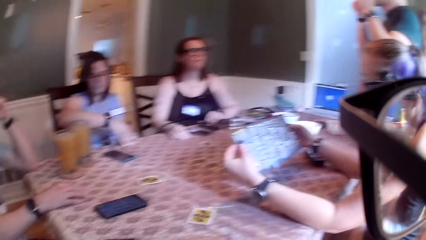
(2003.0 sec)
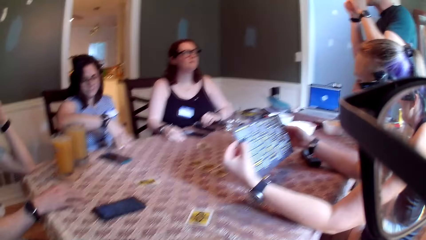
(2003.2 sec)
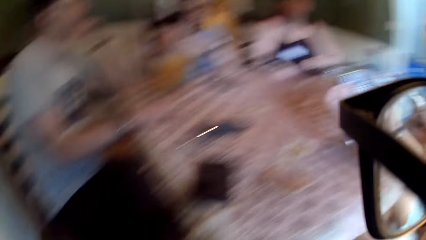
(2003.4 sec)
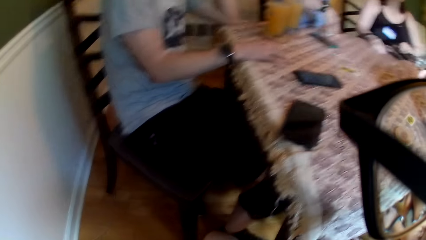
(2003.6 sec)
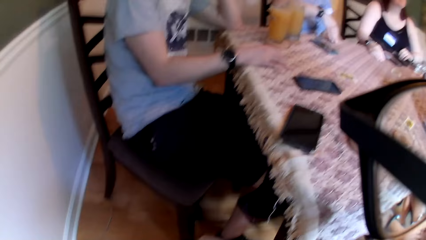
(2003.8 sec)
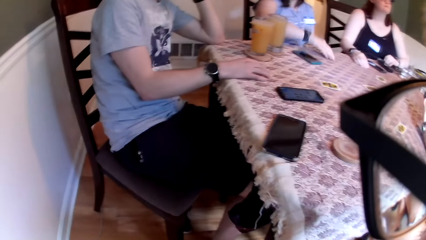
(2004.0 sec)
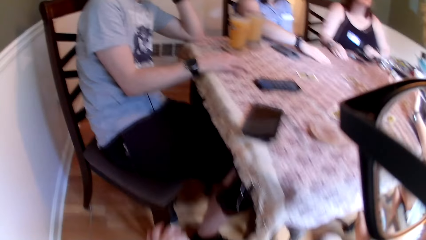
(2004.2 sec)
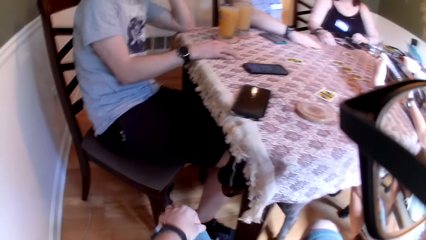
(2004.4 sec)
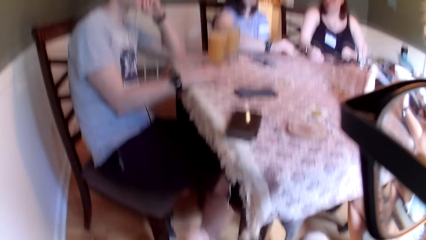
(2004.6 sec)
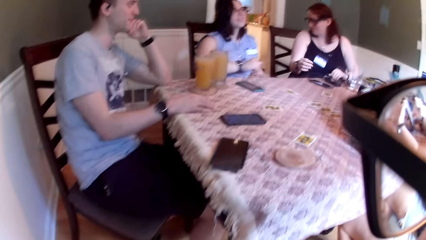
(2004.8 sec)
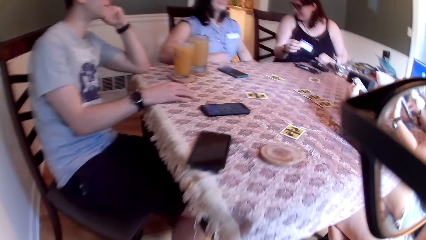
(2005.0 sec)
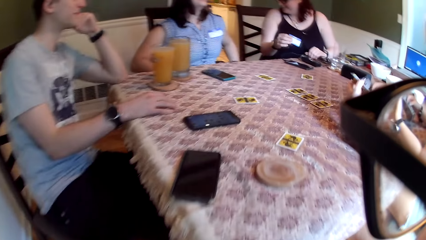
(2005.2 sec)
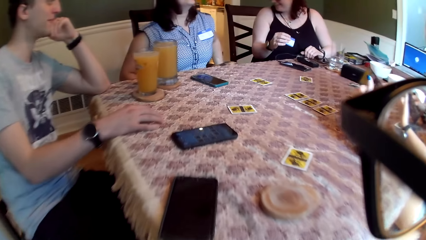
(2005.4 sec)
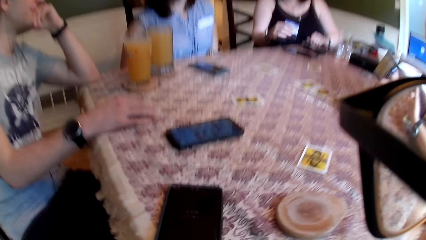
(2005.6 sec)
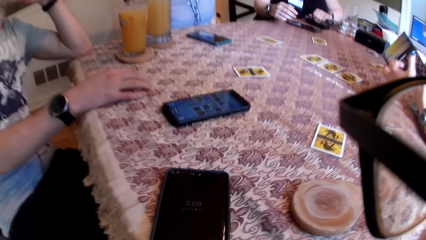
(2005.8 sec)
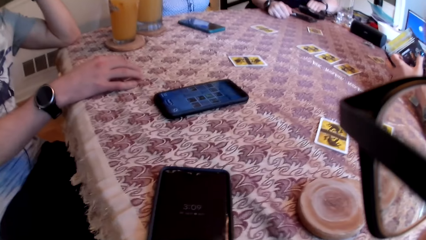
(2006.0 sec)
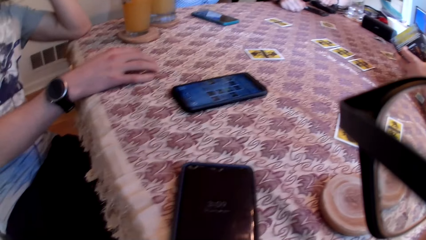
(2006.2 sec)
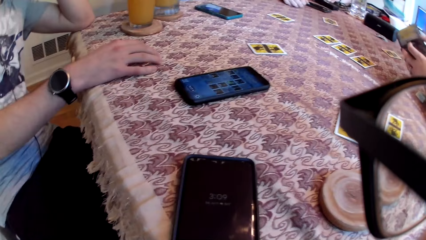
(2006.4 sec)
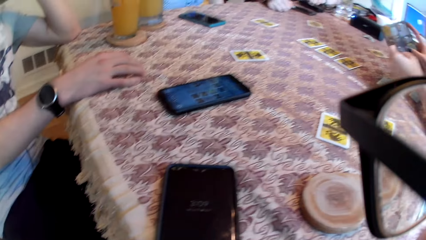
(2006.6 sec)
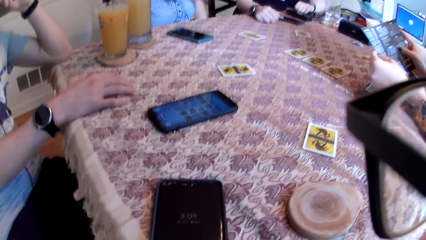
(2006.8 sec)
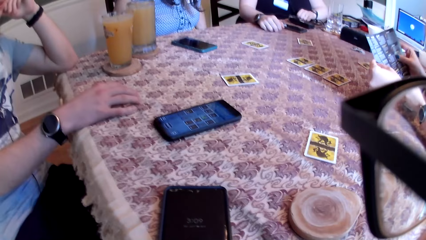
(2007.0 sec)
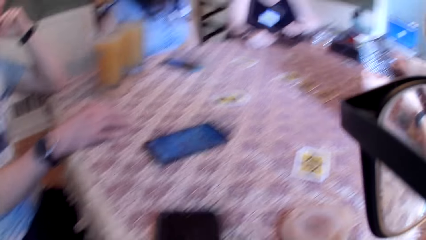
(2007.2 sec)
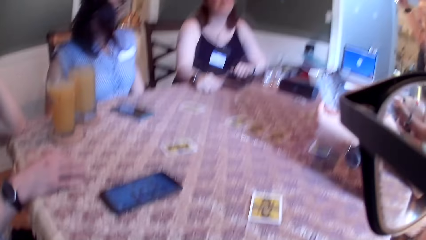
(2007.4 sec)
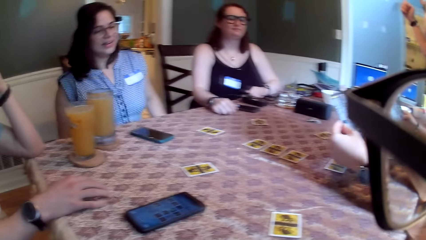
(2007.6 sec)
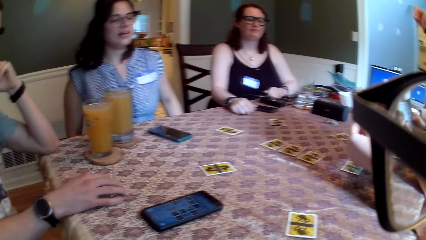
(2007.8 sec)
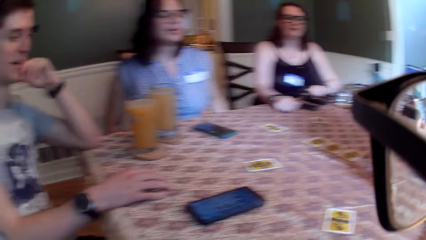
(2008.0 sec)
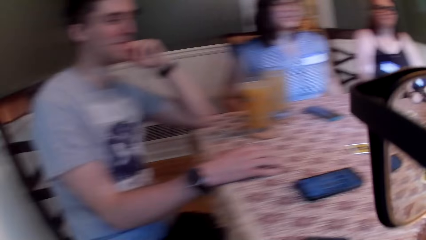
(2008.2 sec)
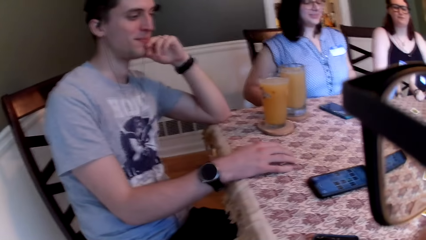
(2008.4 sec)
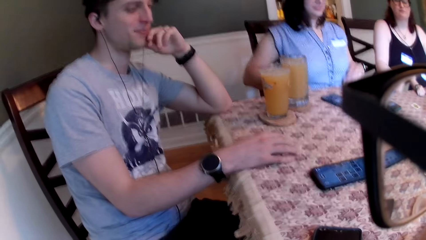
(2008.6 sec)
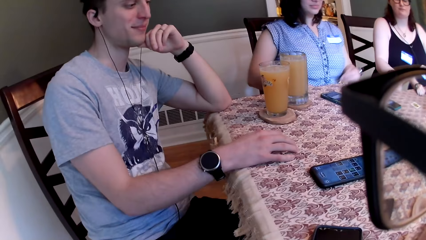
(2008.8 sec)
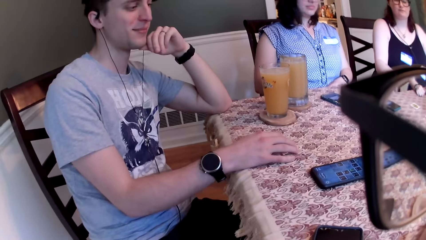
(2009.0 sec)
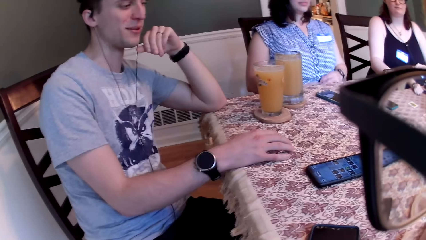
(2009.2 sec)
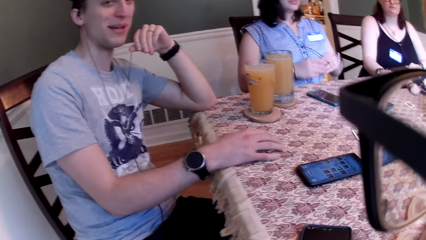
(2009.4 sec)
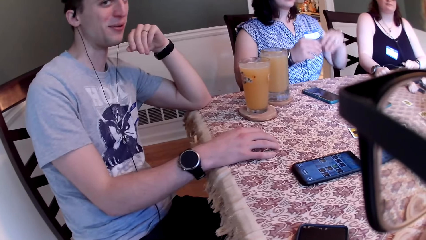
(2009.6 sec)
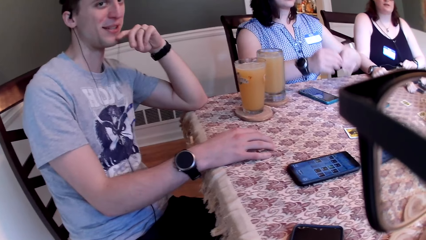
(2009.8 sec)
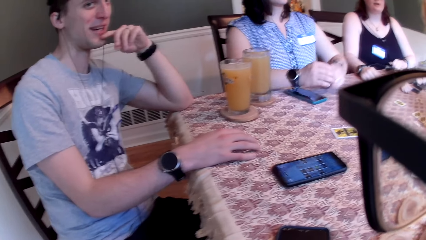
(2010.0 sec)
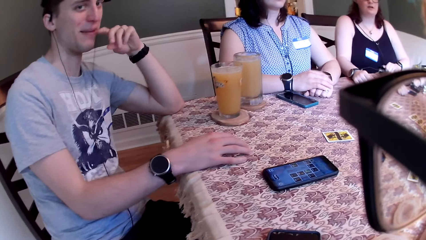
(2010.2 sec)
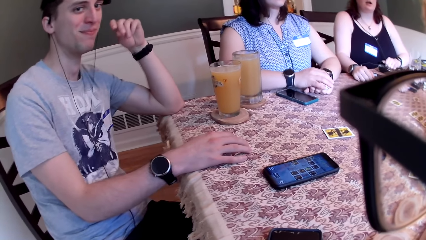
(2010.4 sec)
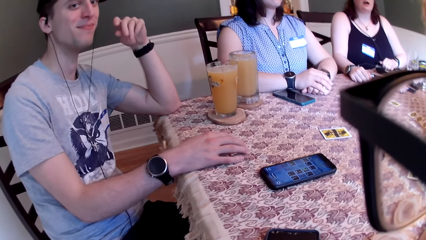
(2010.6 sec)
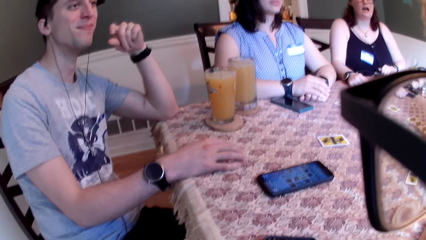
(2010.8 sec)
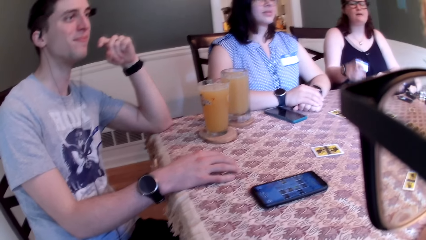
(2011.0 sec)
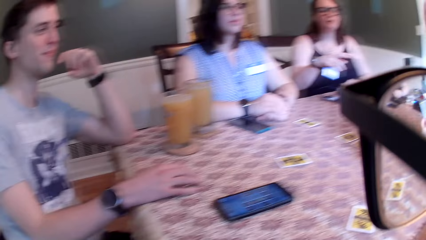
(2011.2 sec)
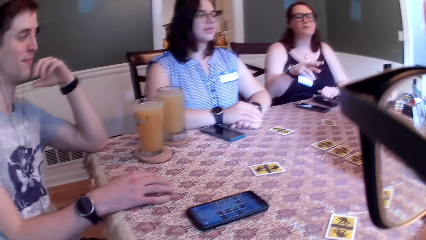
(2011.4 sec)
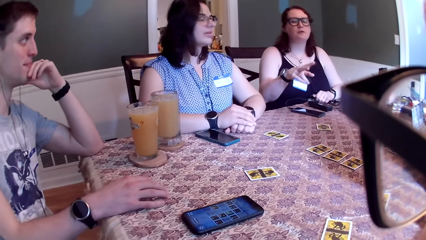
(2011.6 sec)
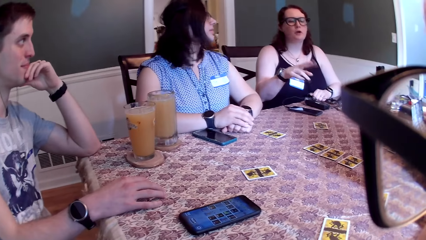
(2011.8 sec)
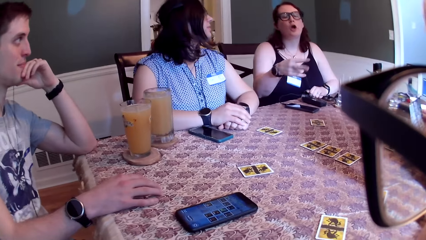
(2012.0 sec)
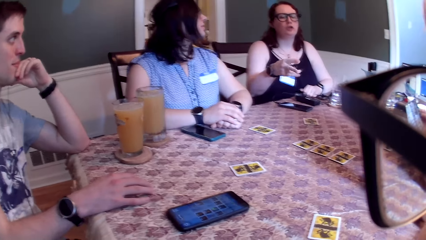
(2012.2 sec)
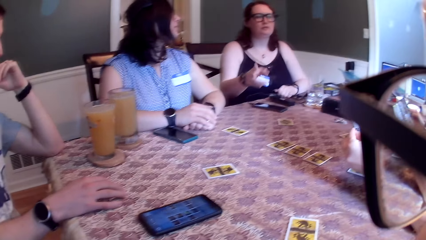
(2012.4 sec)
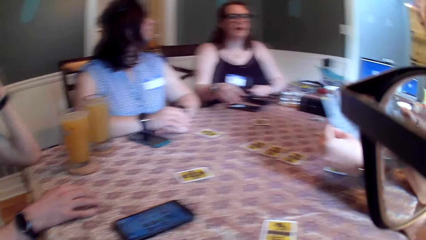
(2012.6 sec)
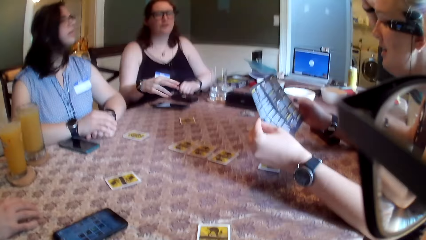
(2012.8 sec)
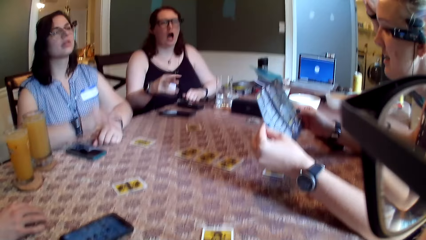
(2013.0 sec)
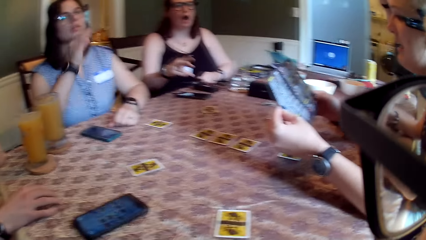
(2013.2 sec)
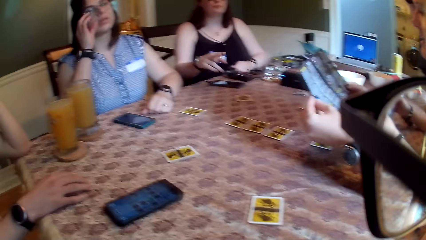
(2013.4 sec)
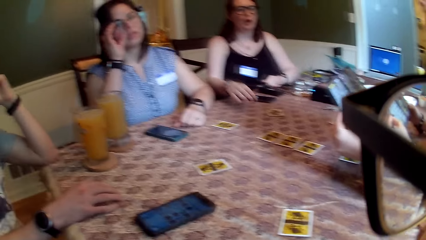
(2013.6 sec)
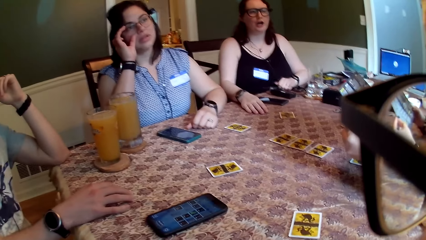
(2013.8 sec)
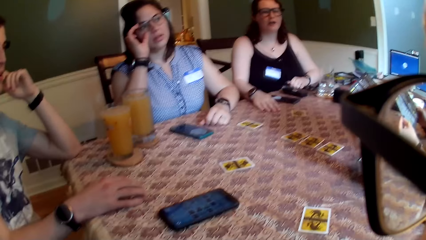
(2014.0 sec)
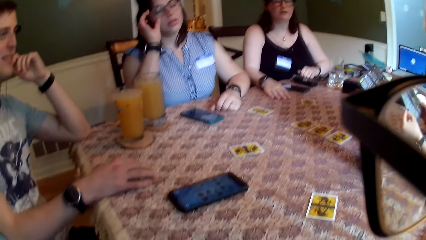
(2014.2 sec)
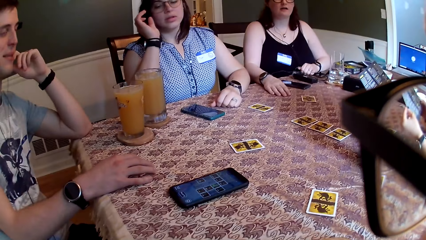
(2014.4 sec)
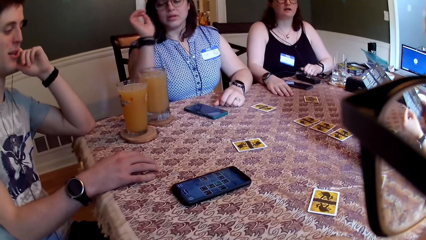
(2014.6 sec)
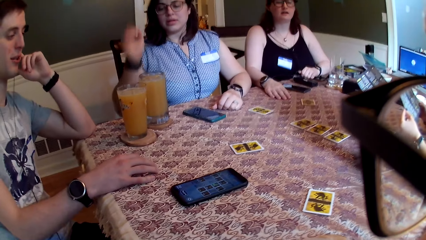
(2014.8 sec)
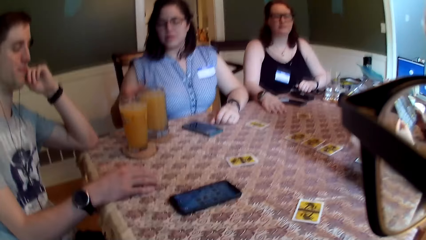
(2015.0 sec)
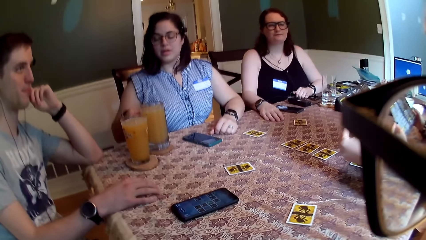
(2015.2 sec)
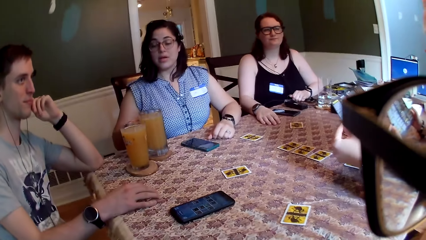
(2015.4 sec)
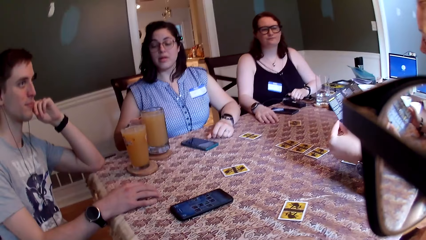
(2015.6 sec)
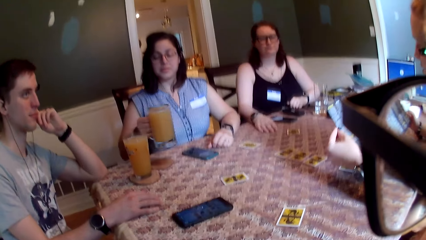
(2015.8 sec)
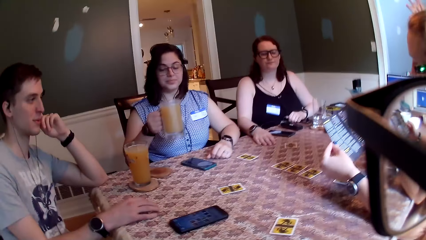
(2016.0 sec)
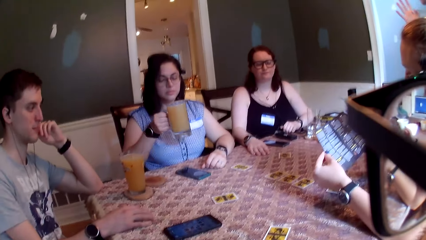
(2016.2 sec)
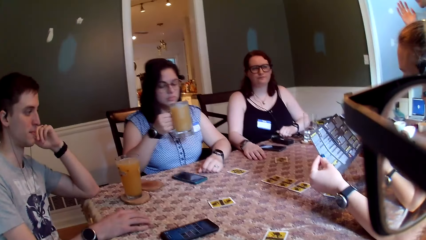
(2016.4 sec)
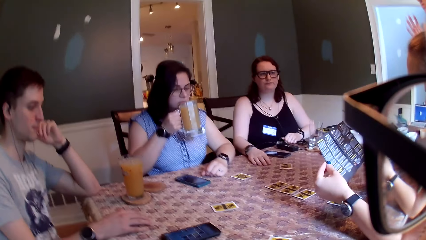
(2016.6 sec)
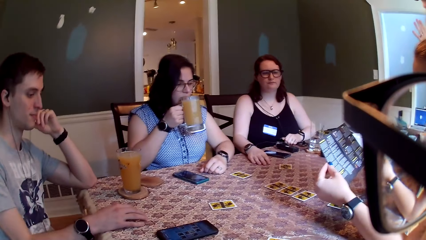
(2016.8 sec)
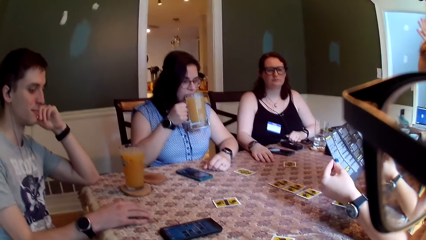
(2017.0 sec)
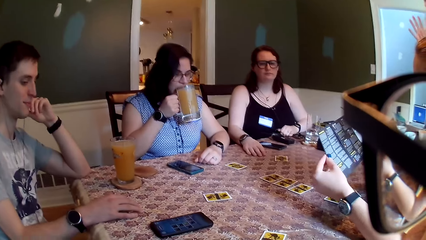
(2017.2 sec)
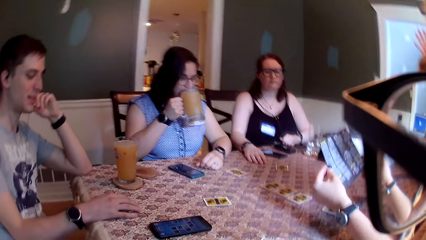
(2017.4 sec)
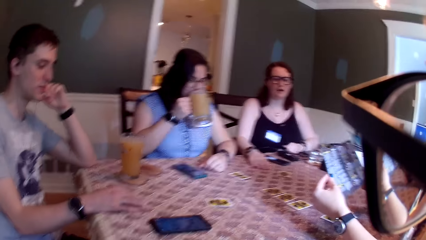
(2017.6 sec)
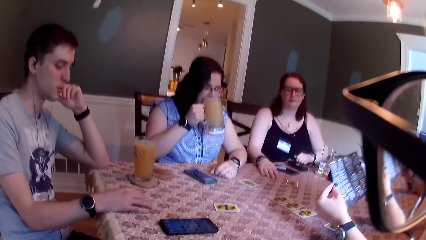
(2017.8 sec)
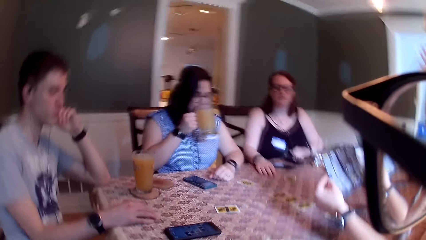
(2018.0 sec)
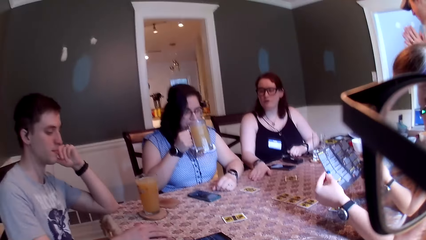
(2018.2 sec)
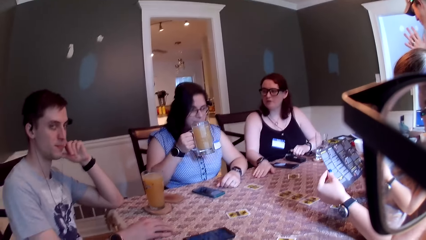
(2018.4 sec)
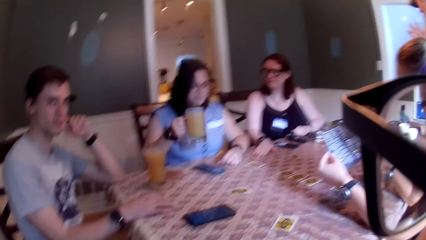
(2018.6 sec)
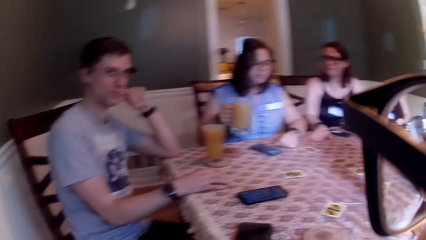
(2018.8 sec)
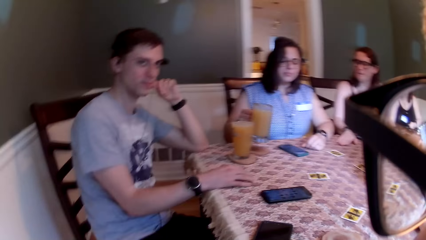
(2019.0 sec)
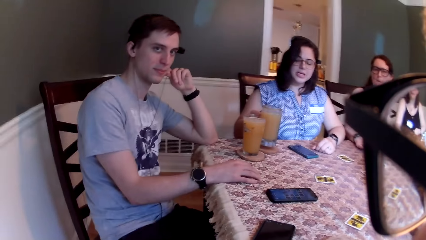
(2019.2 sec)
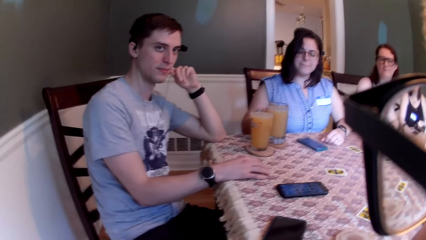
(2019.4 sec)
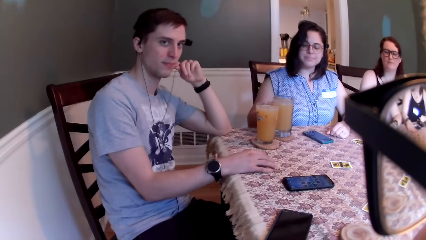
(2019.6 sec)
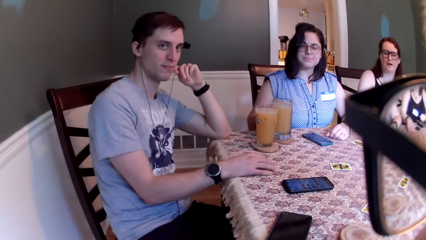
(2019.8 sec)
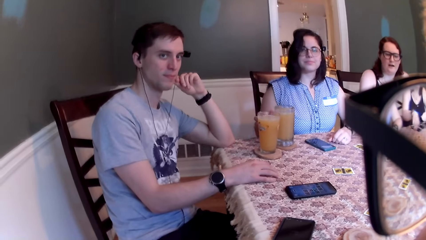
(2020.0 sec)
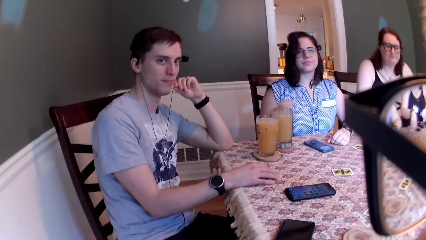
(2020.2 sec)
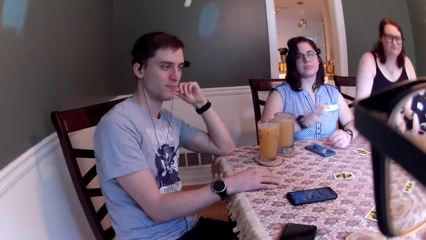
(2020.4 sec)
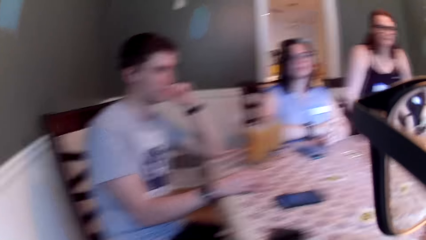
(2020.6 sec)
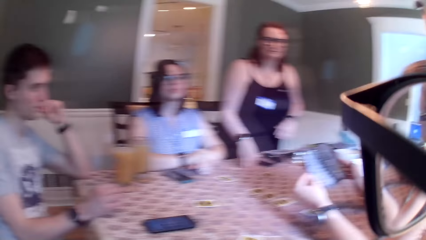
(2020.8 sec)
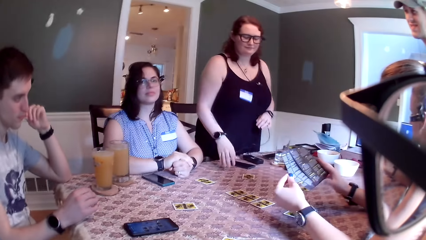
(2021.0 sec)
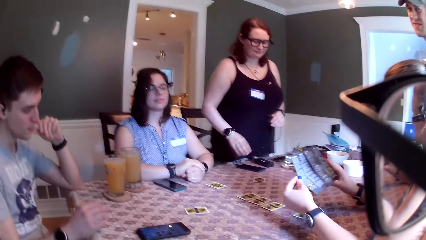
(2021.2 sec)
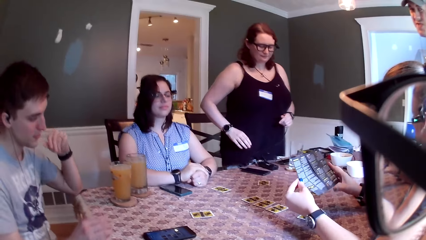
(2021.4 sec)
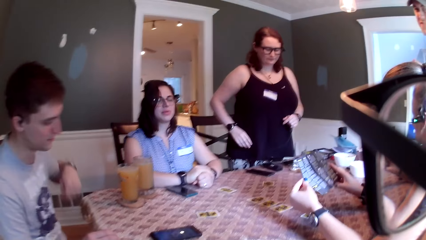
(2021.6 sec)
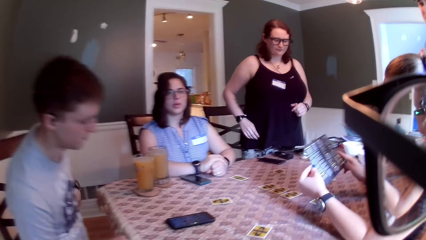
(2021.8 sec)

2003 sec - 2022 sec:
A woman shifts the card on the table with her right hand. The woman puts the card on the table. Another woman opens the brochure with both hands. The camera wearer and other persons speak to each other. The first woman picks up a cup from a coaster on the table with her right hand. The woman drinks from the cup in her right hand. The woman puts the cup on the table with her right hand. Another person stands from the chair.
